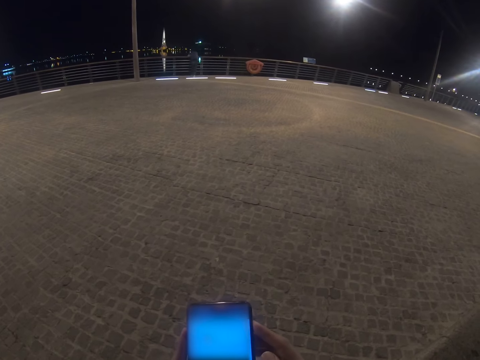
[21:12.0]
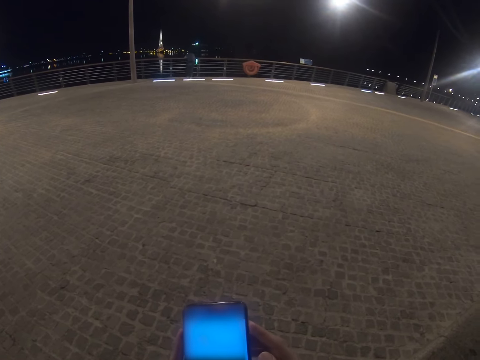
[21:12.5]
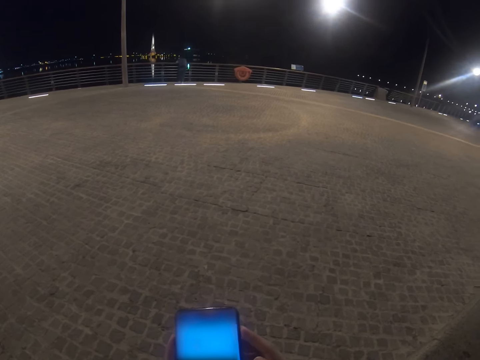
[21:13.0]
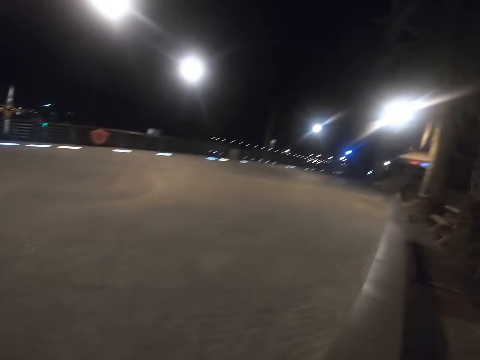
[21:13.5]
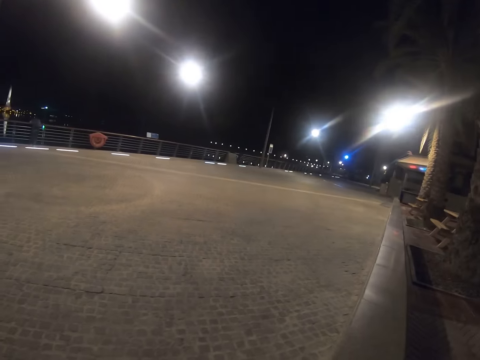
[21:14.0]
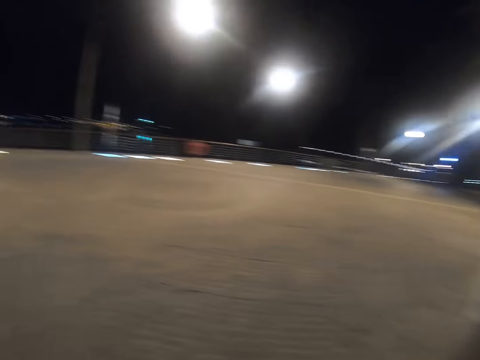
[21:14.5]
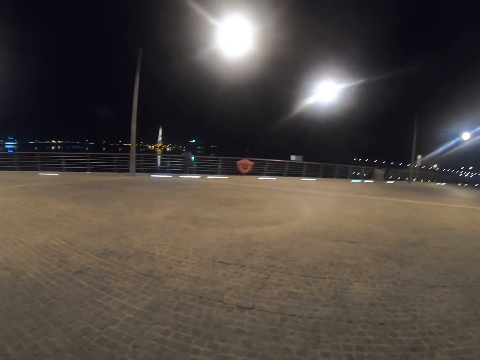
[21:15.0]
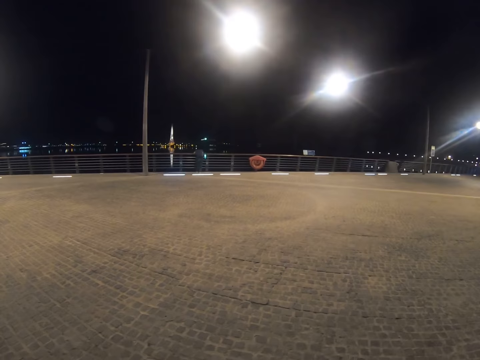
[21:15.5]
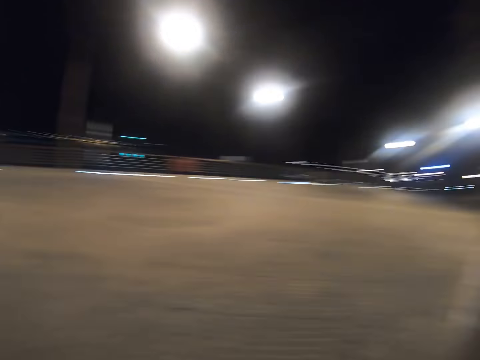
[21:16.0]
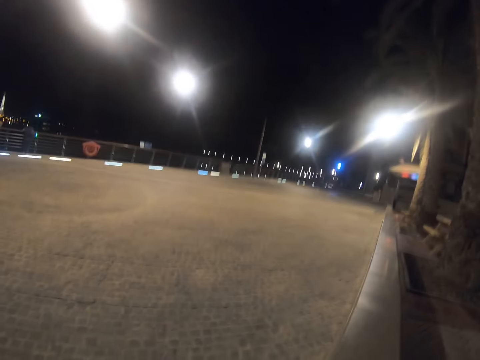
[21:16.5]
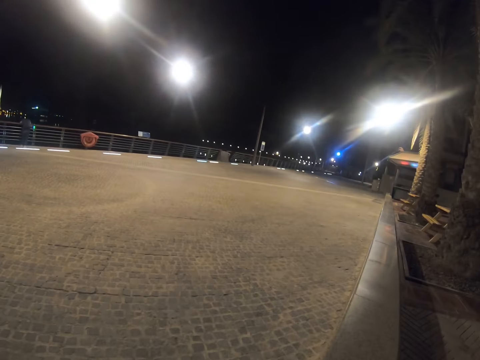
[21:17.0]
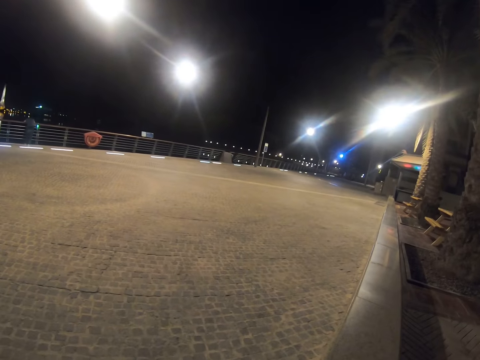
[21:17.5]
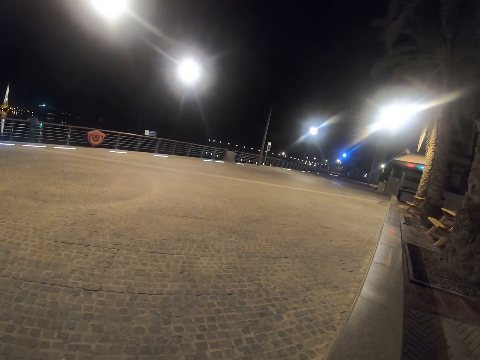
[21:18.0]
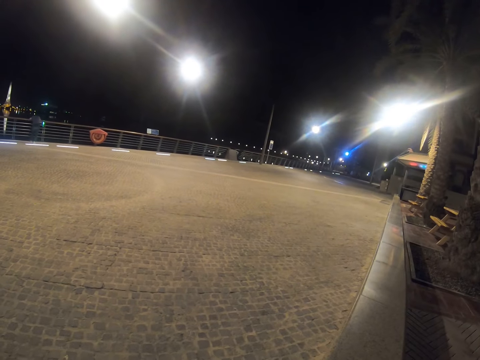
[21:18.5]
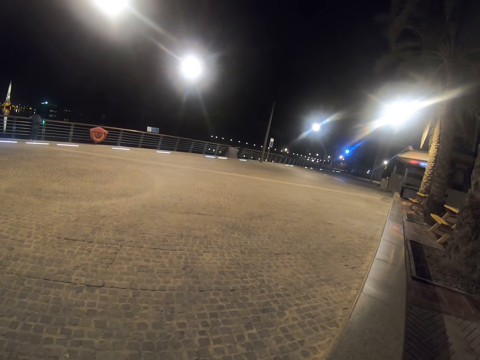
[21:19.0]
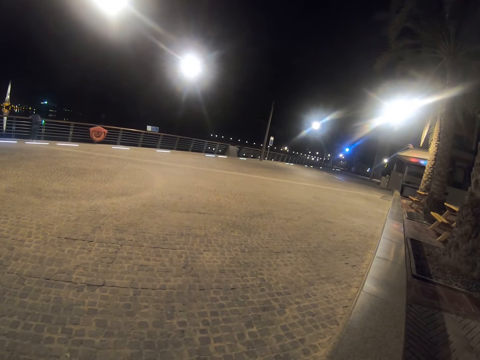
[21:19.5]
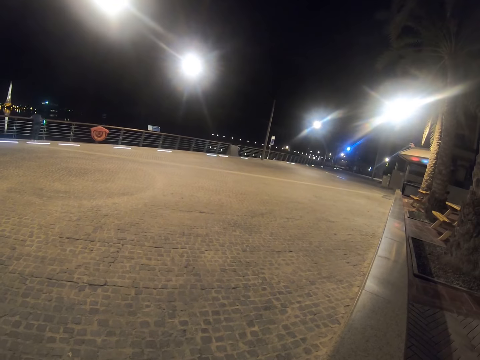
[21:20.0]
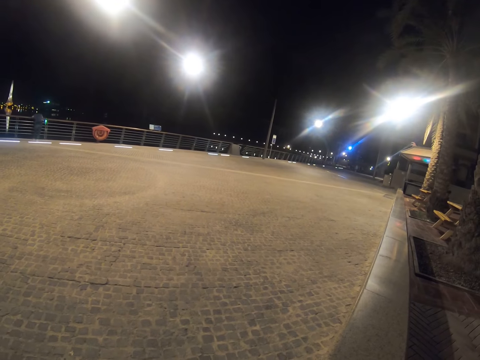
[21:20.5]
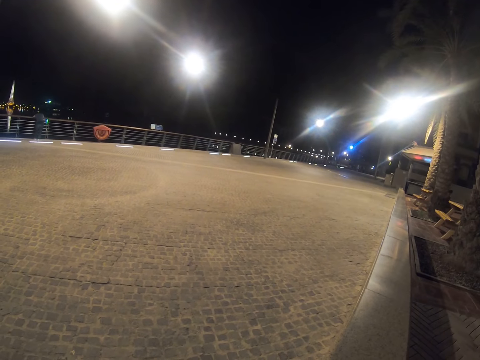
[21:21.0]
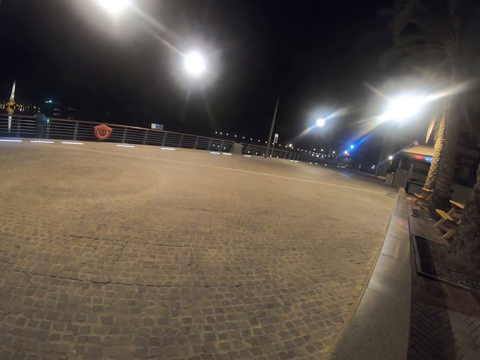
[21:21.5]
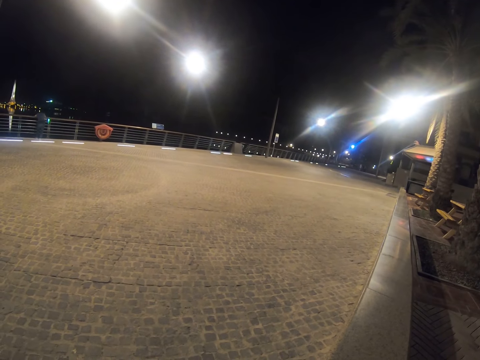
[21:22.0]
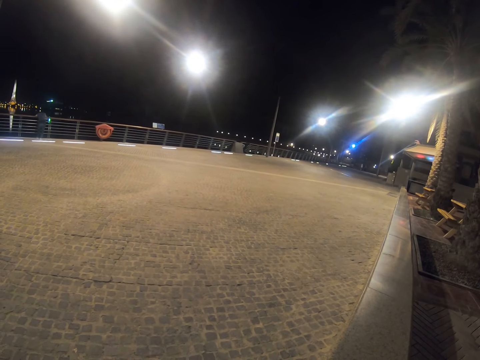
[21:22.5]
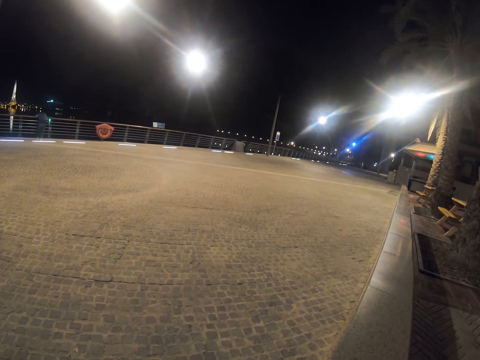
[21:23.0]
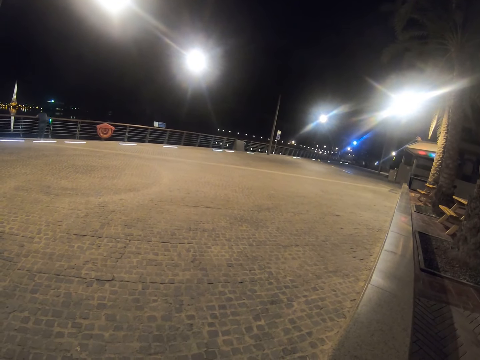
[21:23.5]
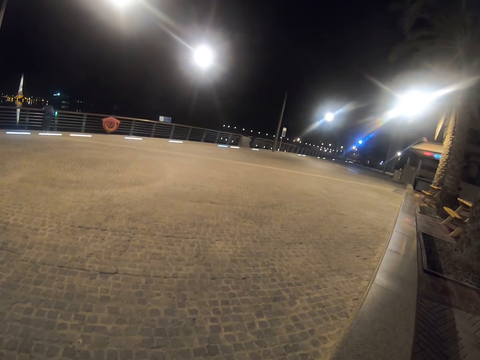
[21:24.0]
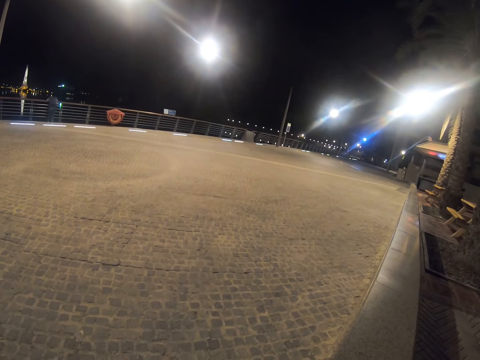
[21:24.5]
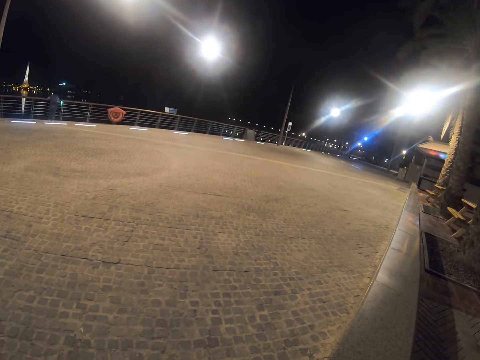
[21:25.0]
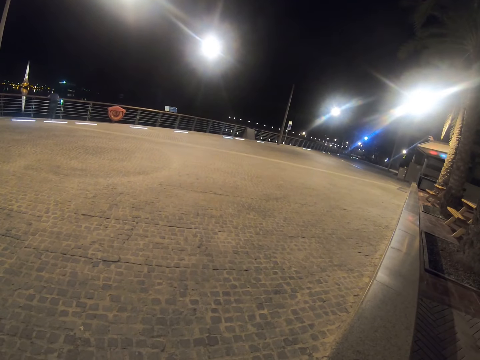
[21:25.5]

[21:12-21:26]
The camera wearer looks at the road. They stare at the road.

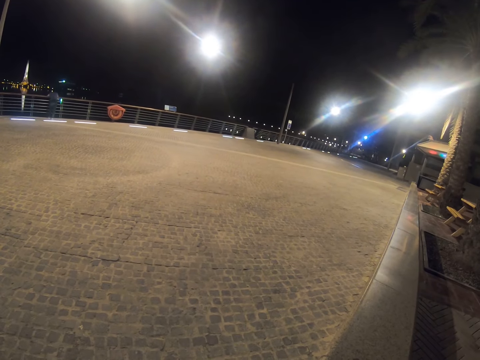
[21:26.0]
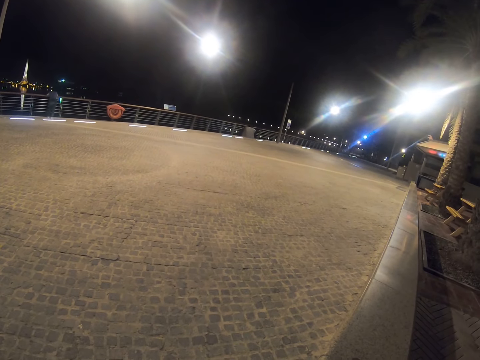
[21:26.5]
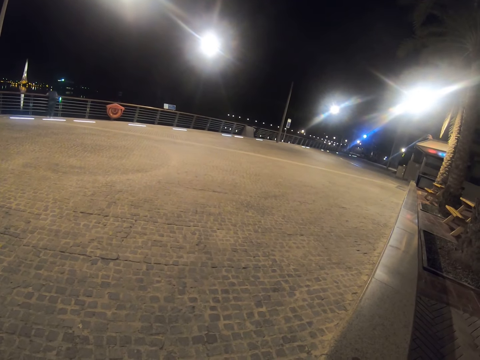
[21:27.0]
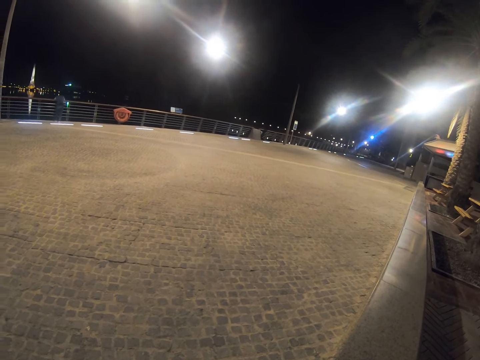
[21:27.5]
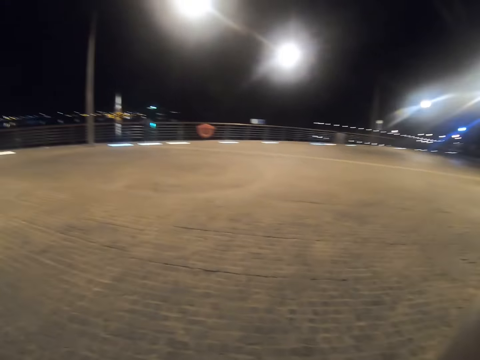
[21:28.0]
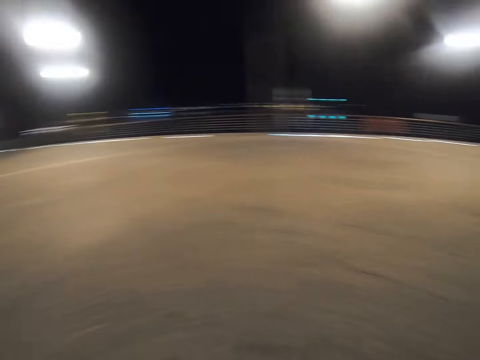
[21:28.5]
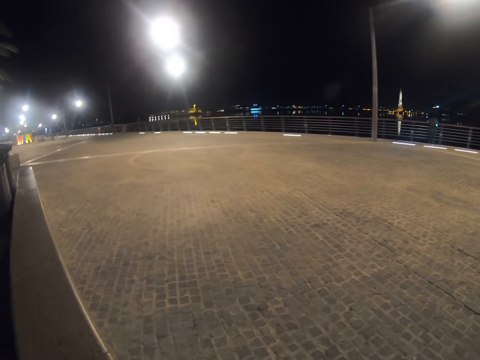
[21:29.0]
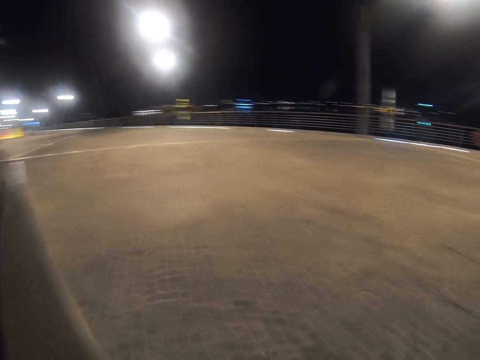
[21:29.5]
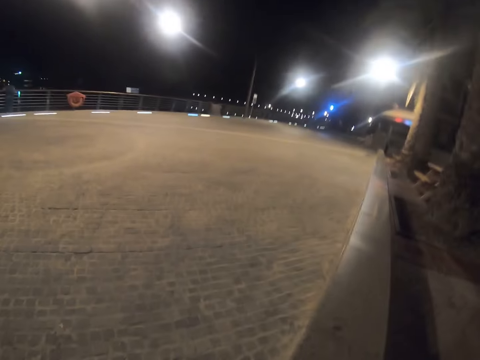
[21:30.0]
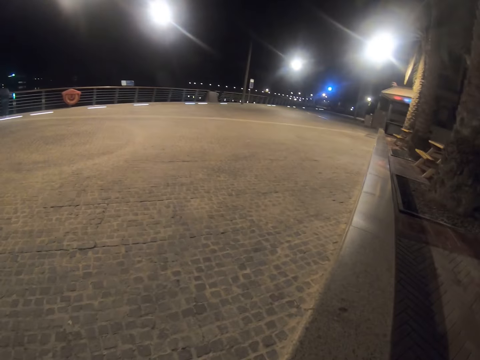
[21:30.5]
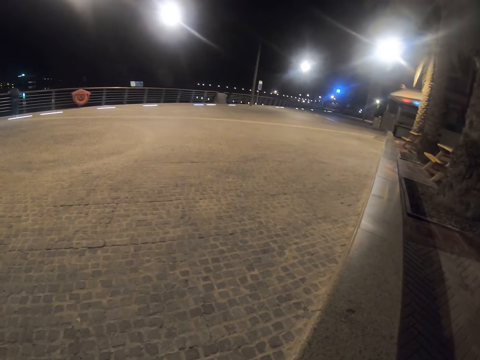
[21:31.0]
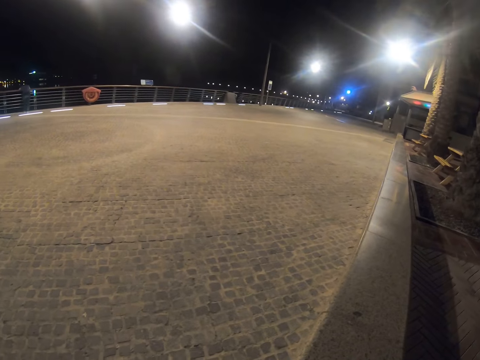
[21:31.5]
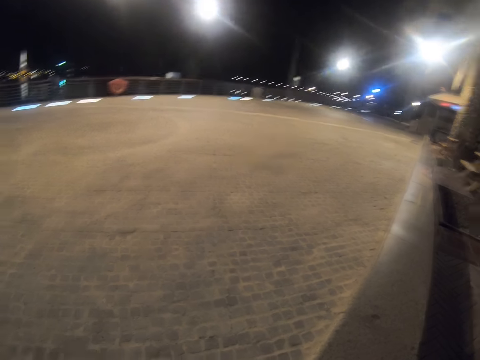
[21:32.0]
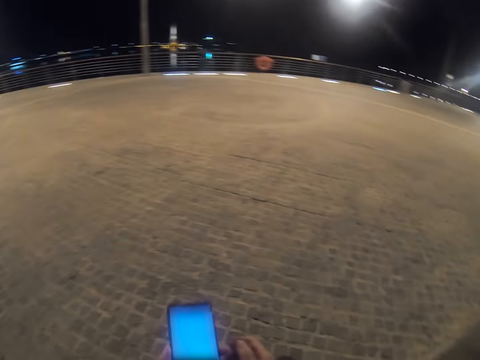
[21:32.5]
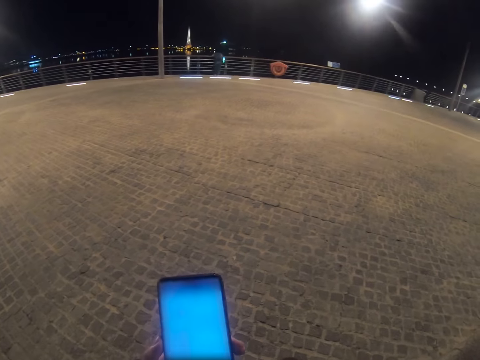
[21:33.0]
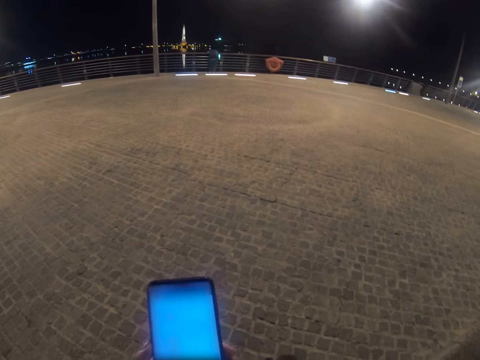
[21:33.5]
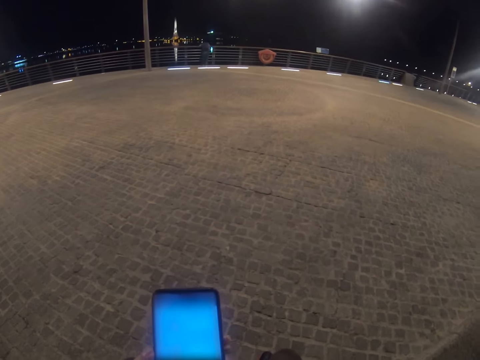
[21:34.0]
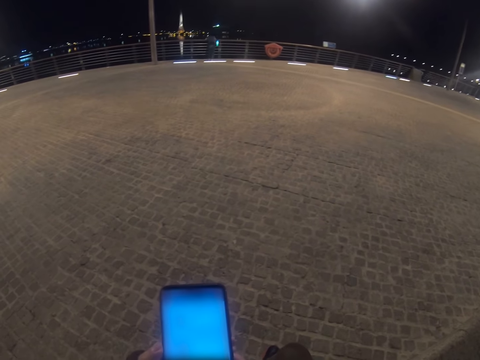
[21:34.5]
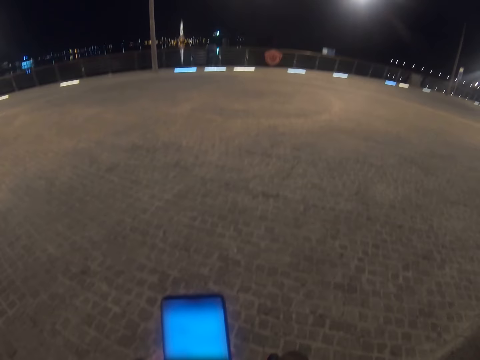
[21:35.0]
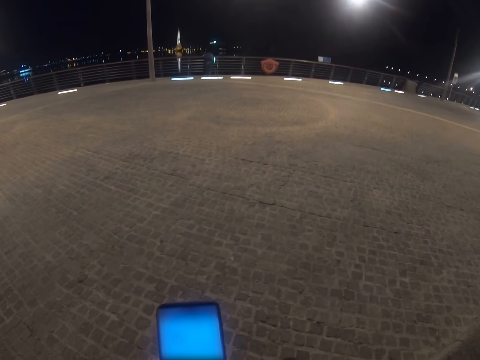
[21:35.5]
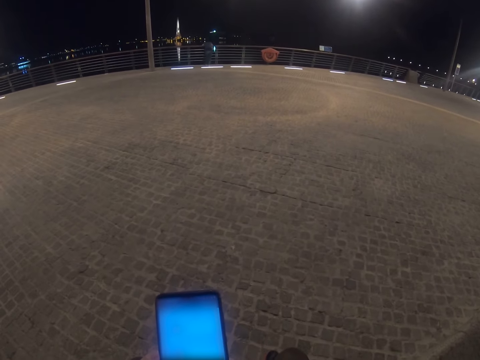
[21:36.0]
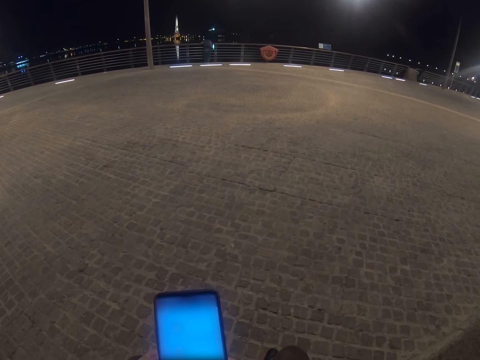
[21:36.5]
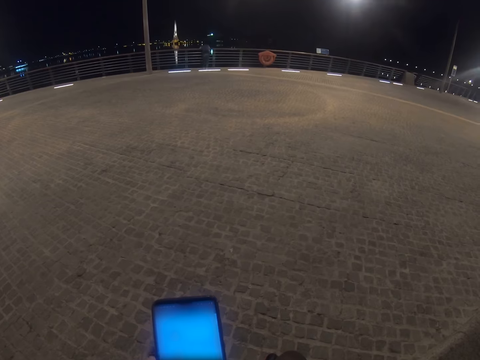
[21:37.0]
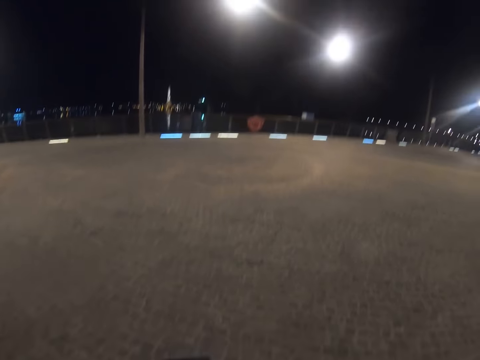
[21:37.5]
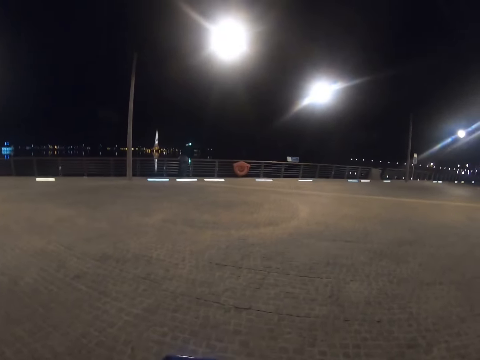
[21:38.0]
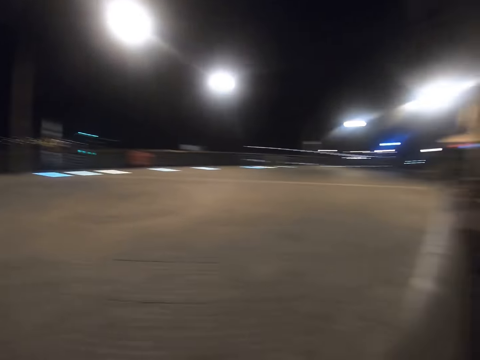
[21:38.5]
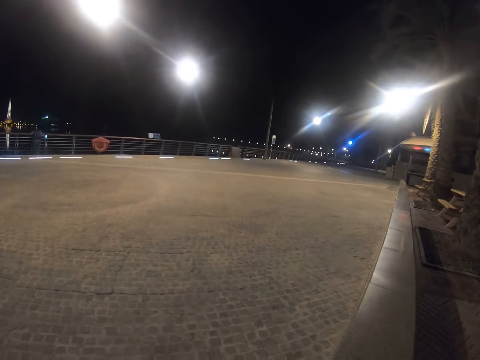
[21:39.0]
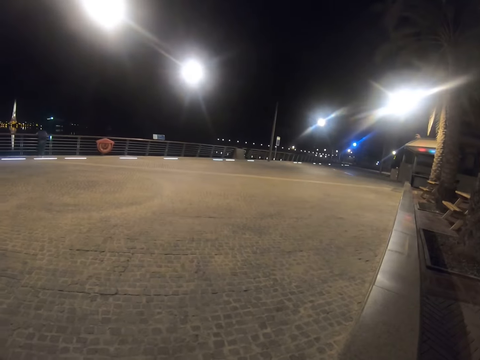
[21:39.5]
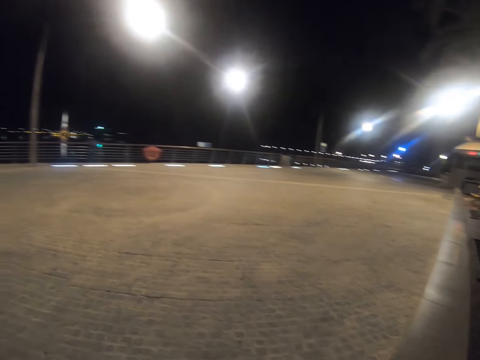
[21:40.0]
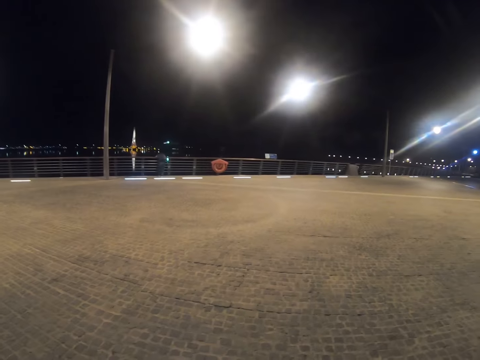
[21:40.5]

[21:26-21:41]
The camera wearer looks at the road. They scroll the phone. They look at the road.
